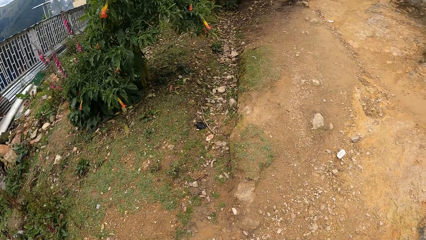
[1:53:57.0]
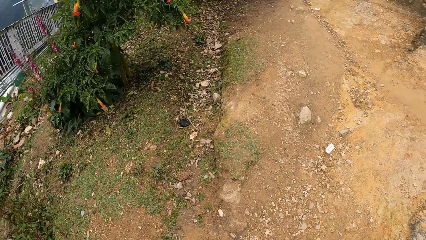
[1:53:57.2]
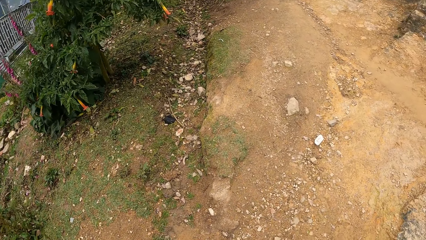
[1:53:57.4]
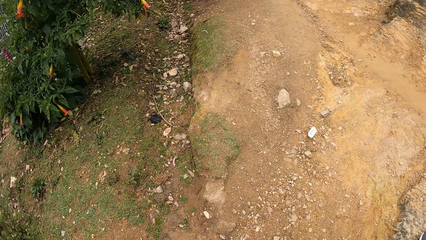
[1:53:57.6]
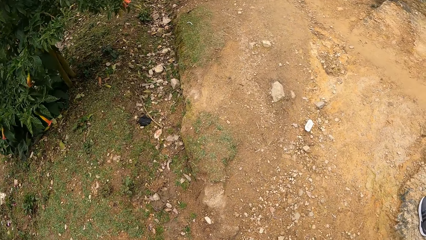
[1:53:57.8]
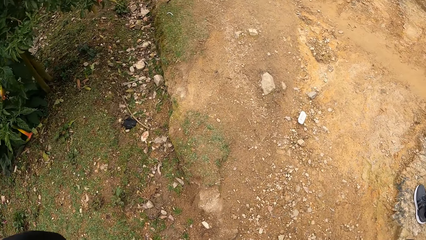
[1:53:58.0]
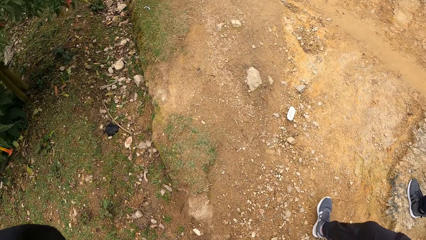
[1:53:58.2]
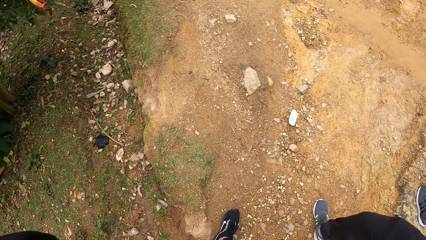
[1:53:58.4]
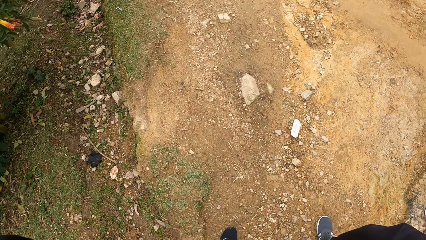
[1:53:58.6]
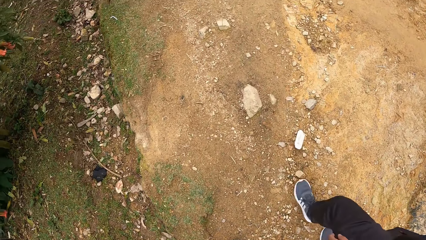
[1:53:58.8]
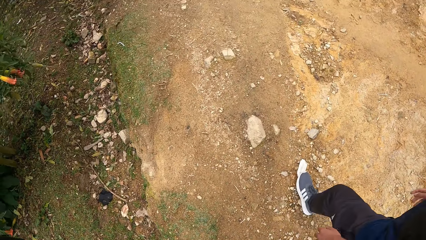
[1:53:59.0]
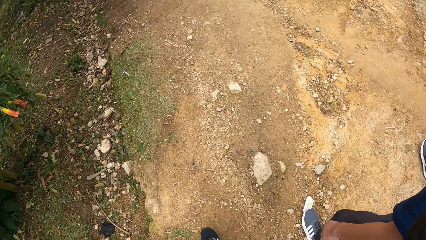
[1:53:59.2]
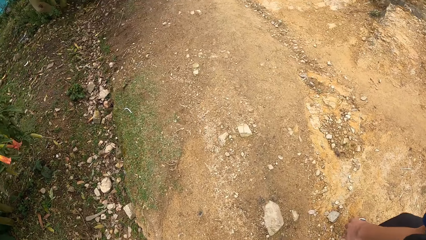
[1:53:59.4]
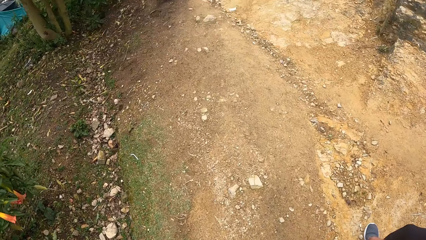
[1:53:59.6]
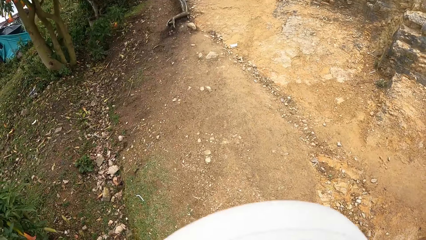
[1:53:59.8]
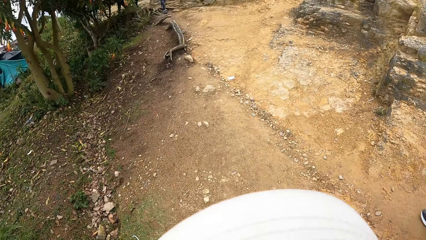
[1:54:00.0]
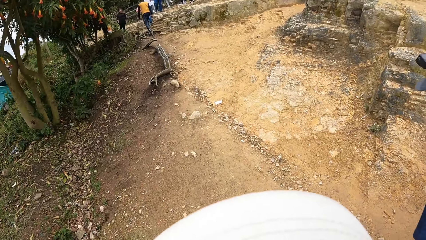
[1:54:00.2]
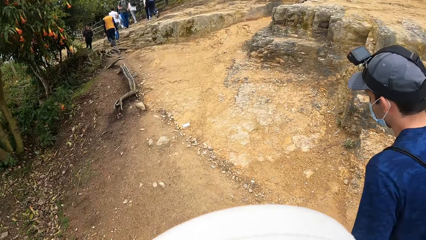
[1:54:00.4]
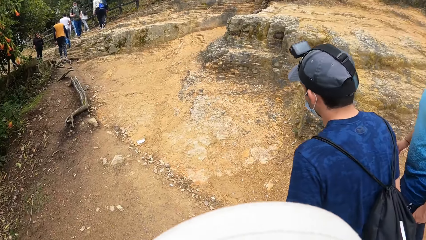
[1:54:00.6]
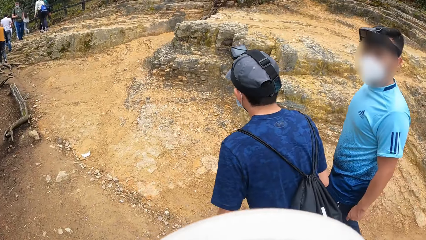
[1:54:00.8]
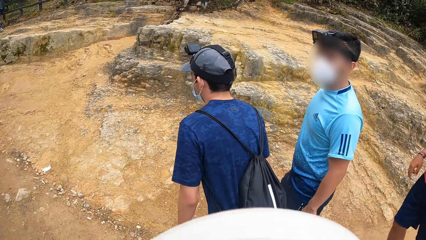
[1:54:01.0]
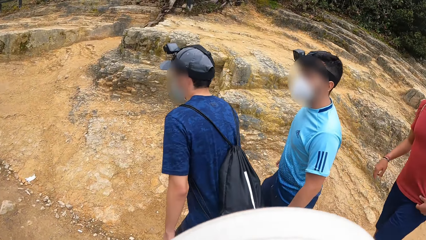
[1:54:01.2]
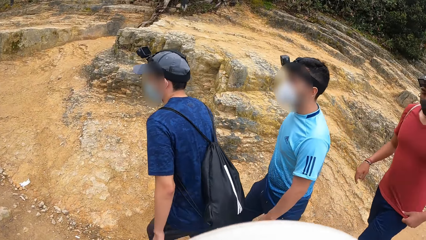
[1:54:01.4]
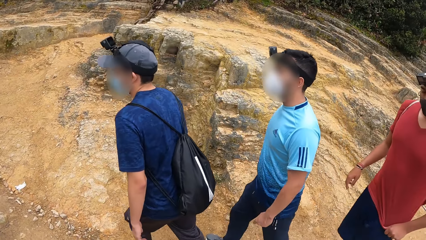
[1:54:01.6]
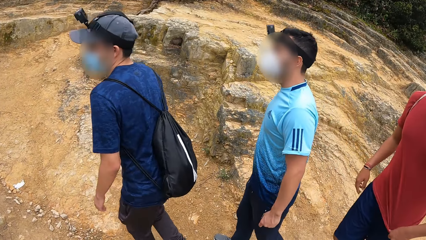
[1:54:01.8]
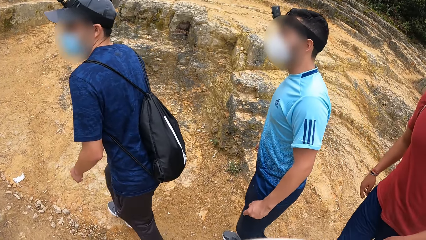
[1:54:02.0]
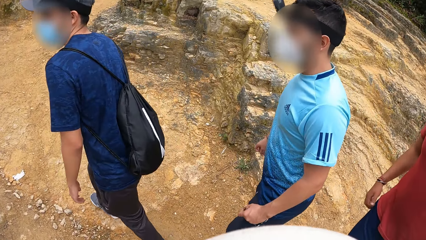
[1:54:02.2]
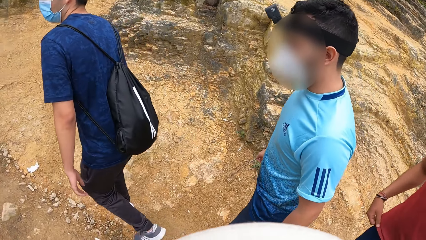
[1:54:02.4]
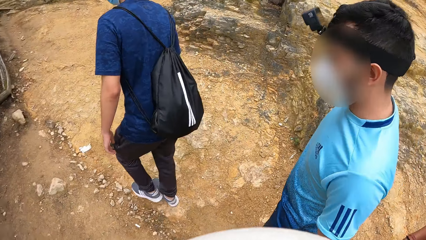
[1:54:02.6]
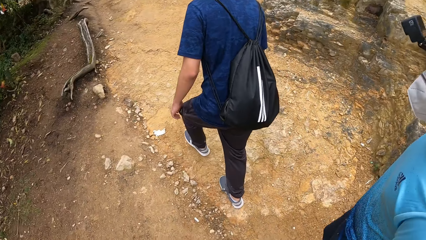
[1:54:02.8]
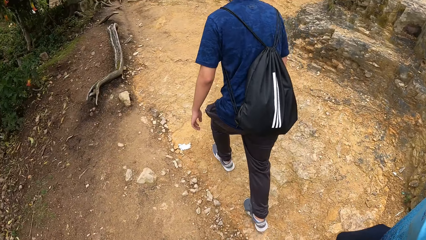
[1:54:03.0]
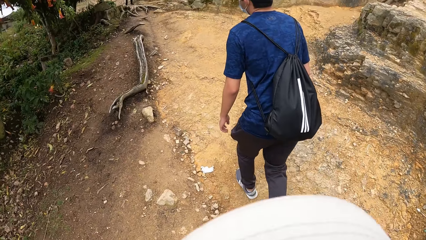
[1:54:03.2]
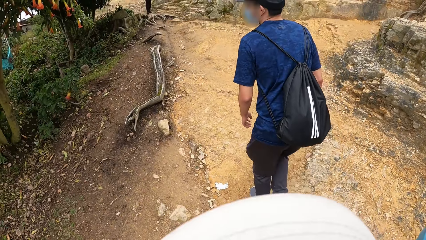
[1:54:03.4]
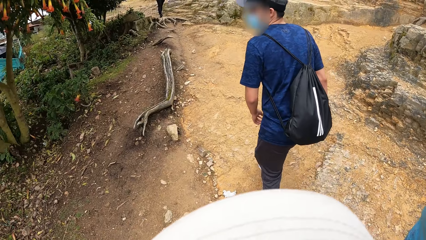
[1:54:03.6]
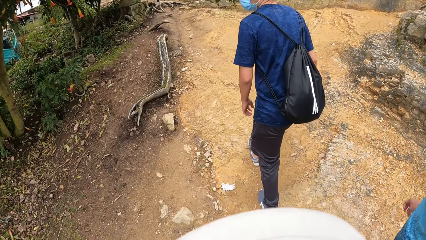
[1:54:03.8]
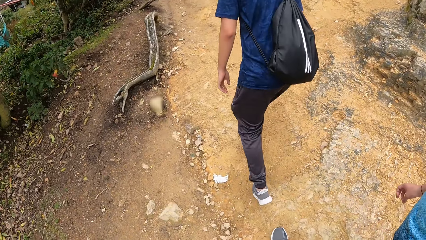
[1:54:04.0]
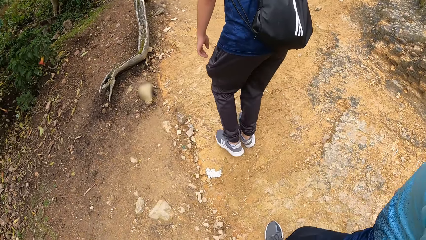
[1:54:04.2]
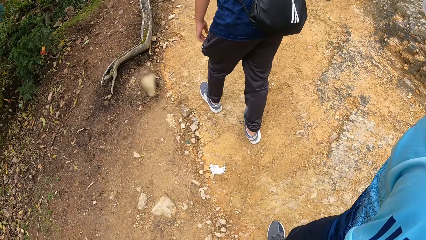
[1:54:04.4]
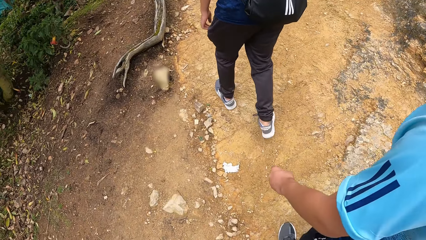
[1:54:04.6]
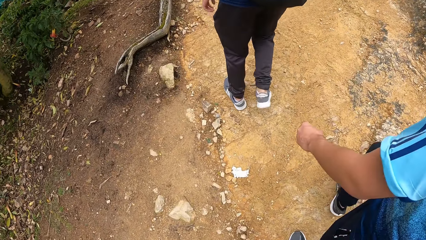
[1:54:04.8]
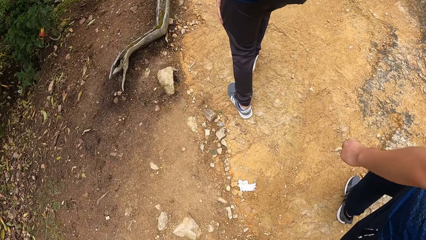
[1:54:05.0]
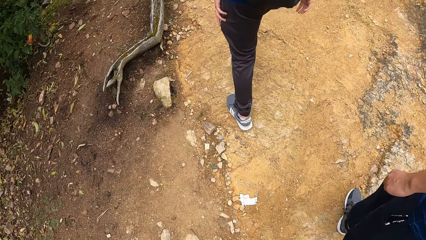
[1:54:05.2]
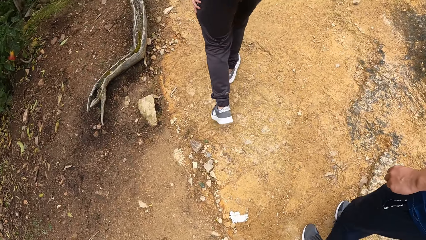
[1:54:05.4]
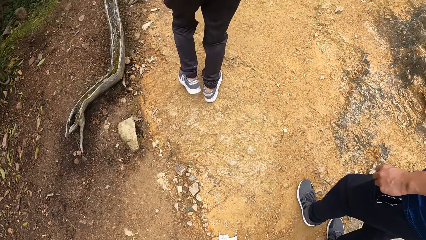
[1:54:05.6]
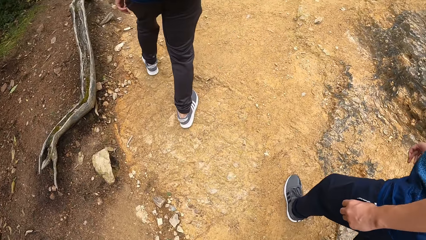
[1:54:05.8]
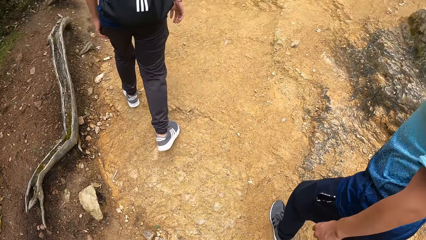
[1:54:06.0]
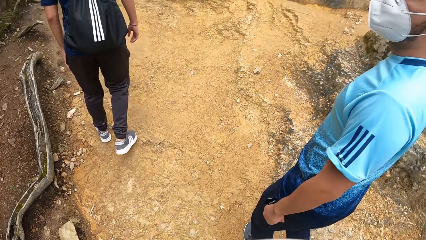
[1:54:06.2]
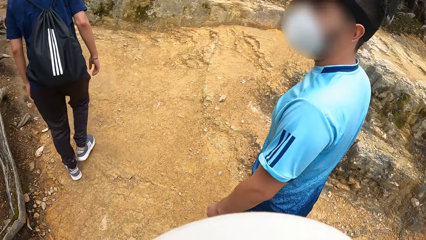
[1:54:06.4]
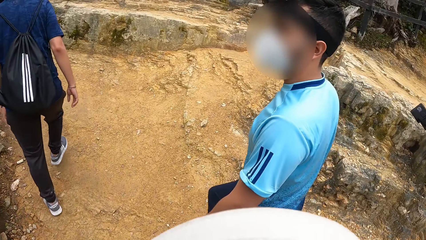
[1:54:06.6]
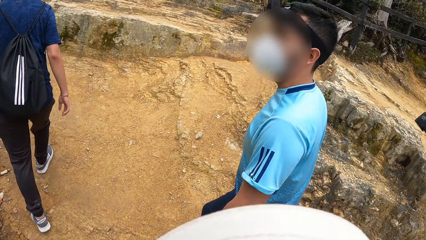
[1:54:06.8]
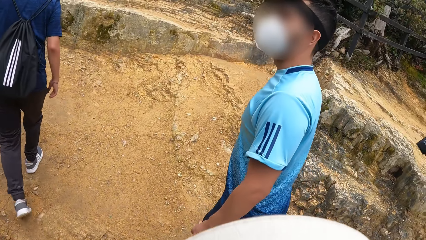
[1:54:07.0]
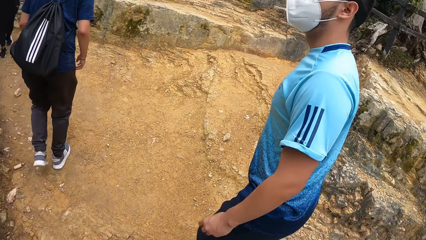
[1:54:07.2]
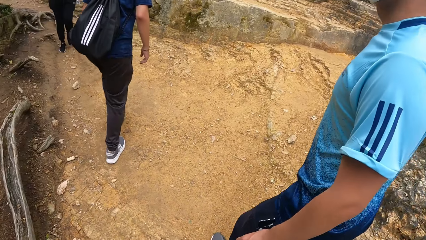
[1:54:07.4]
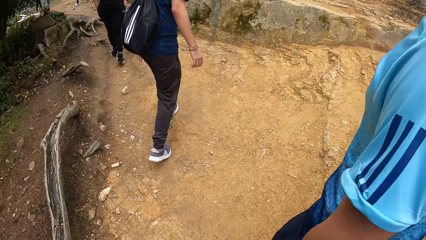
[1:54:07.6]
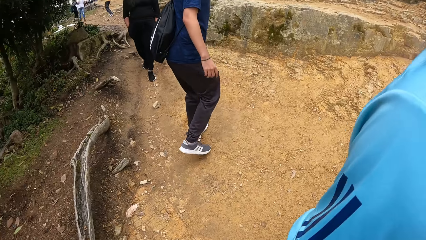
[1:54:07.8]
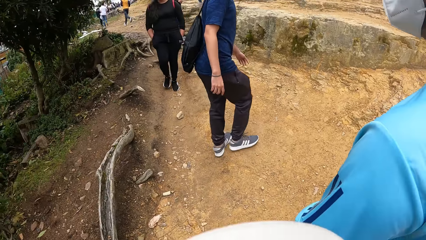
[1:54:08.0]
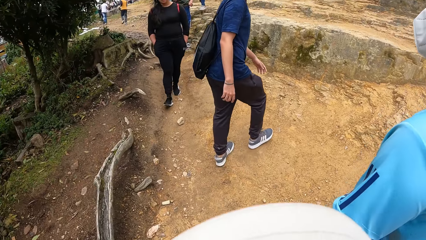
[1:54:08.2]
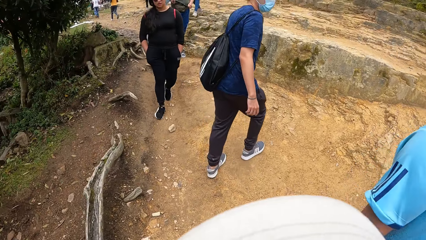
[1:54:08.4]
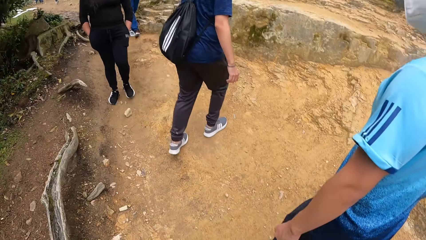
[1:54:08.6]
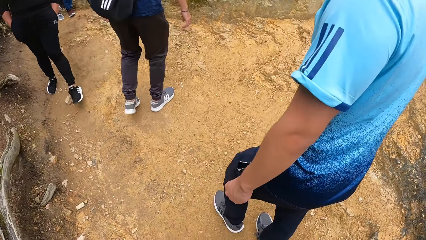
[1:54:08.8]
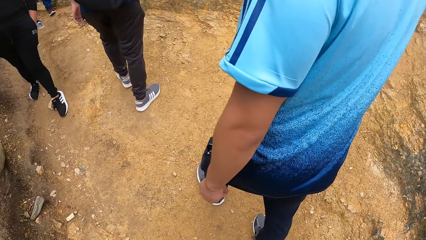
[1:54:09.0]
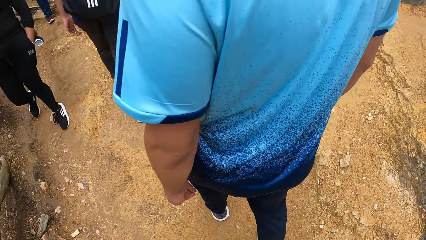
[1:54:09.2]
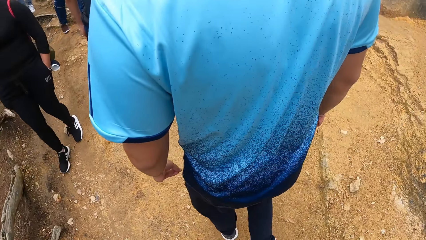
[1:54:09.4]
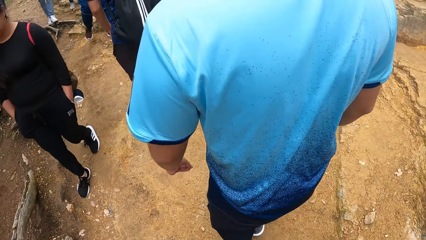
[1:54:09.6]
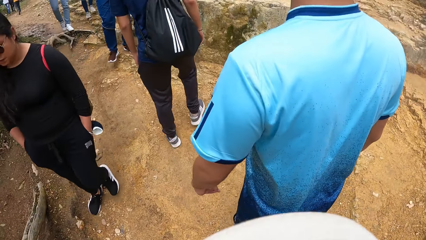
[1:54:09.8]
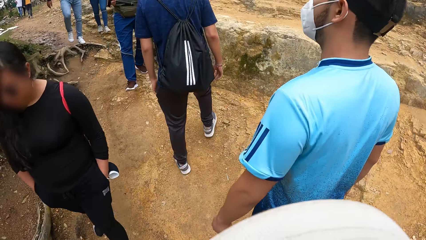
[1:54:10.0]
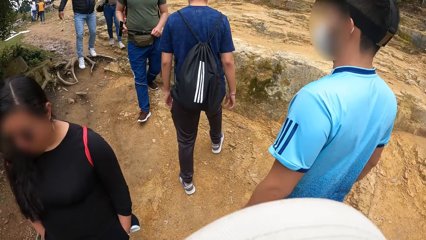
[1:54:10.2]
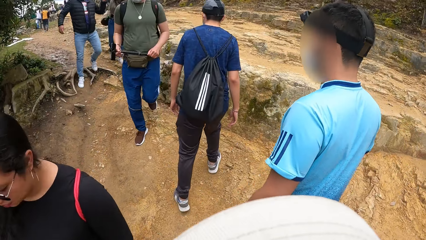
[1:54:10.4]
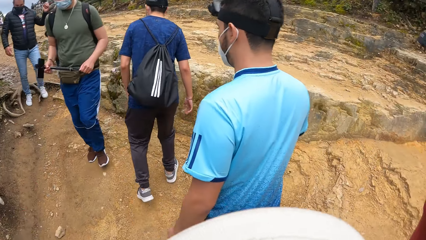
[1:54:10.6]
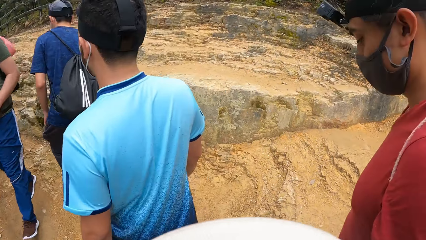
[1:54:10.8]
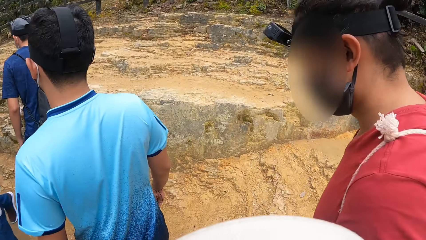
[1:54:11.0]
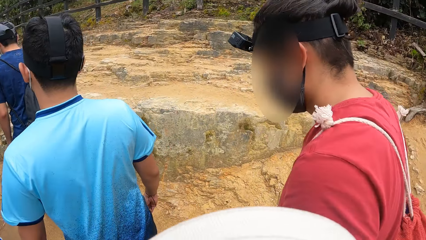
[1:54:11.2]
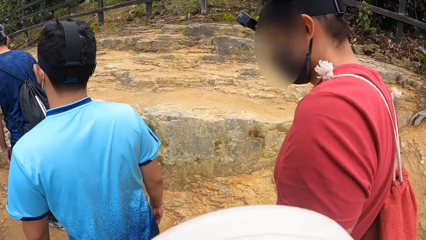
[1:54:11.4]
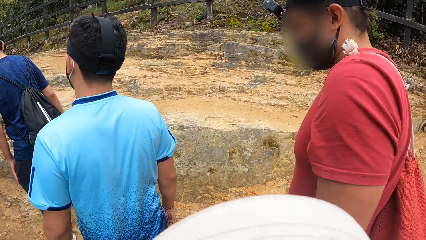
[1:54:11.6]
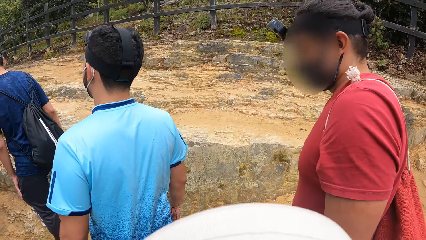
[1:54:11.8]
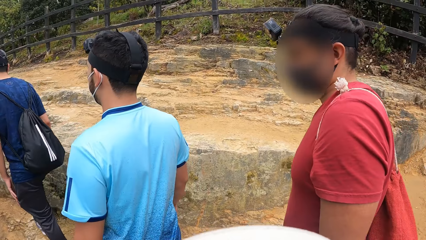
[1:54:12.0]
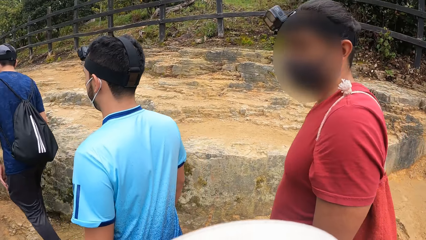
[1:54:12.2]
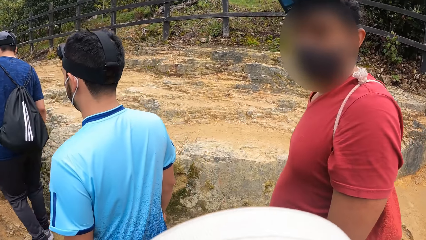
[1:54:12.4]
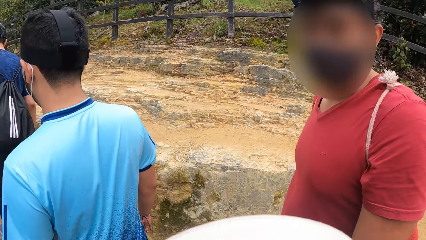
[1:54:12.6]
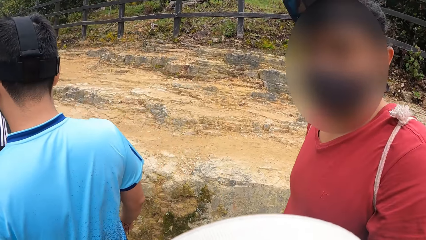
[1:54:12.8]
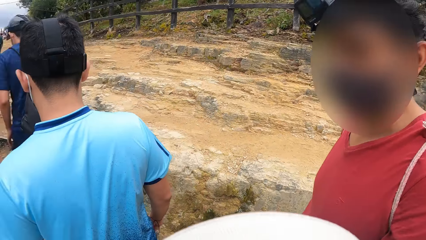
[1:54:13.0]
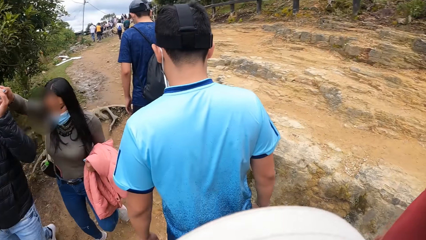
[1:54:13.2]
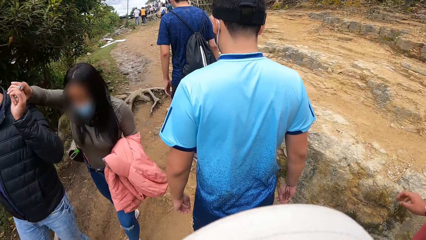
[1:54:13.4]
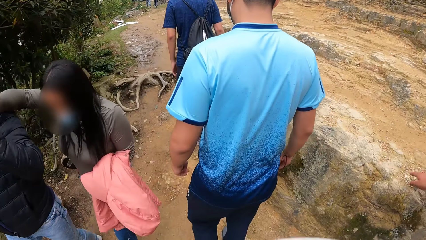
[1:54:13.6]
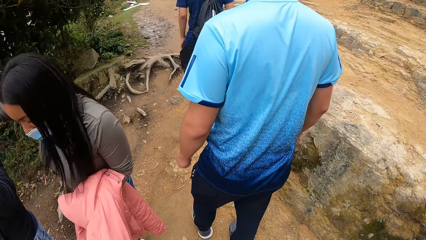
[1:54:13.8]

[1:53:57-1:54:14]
The camera wearer looks at a person. They walk around. They look at another person.
